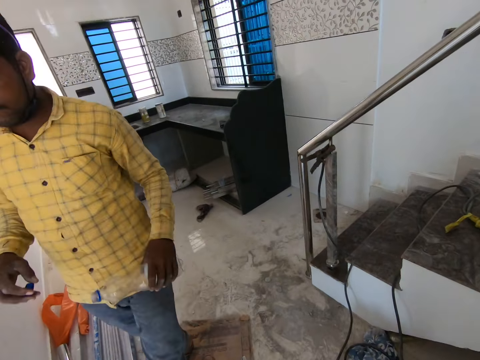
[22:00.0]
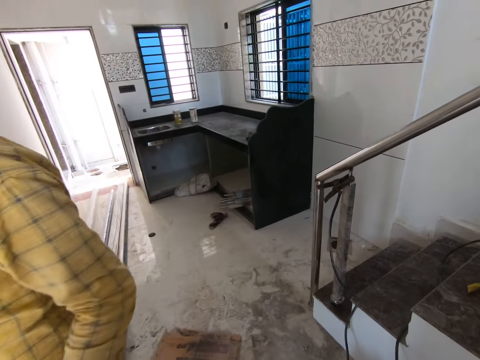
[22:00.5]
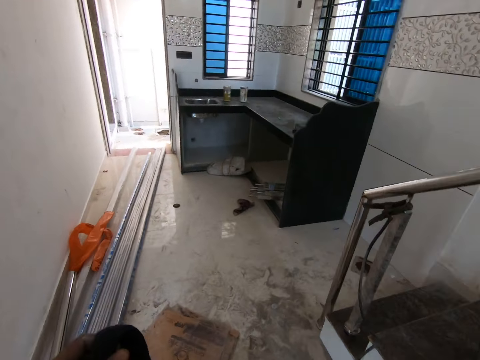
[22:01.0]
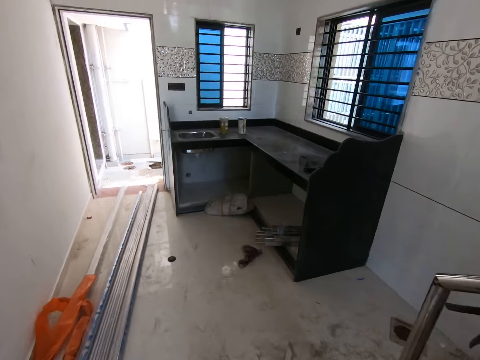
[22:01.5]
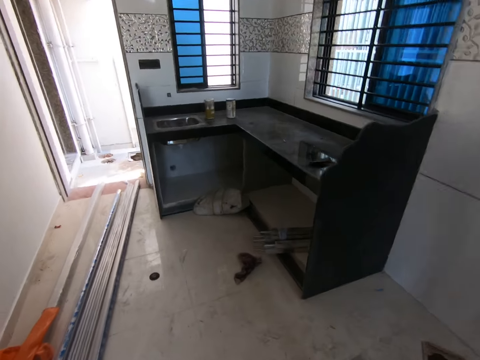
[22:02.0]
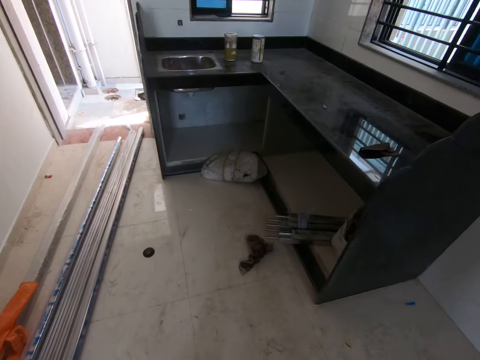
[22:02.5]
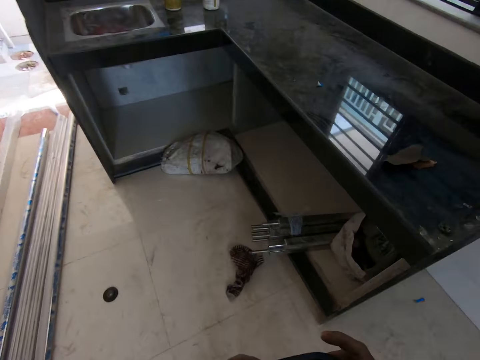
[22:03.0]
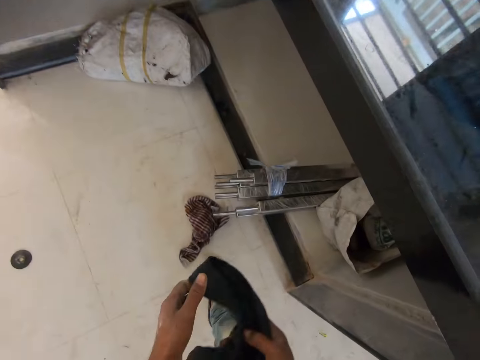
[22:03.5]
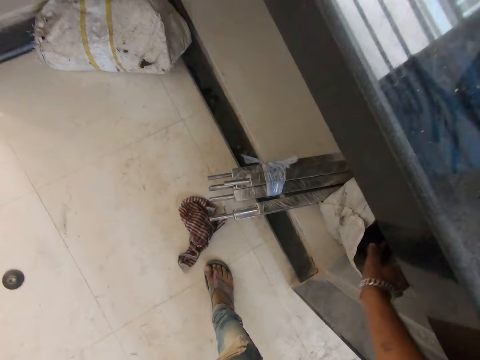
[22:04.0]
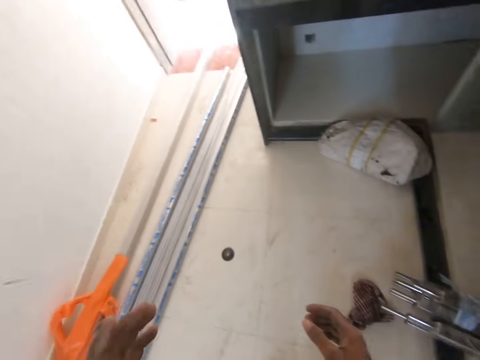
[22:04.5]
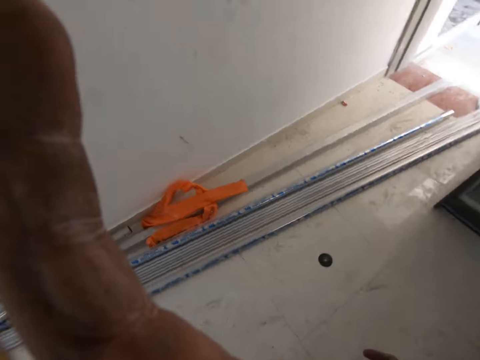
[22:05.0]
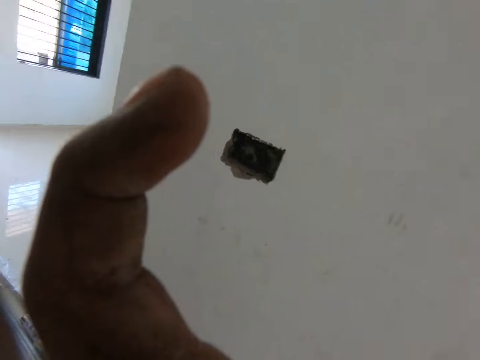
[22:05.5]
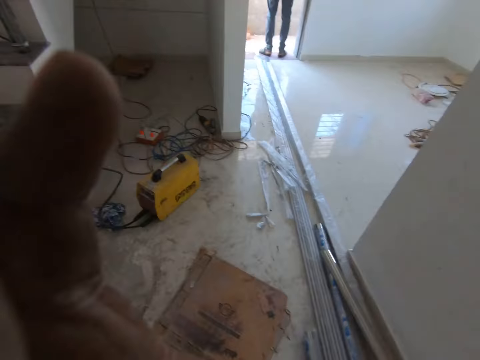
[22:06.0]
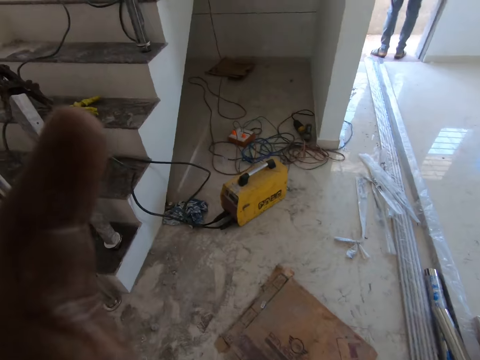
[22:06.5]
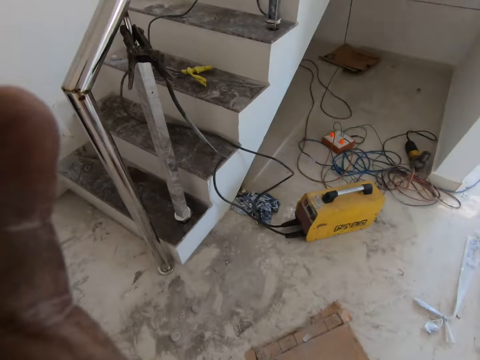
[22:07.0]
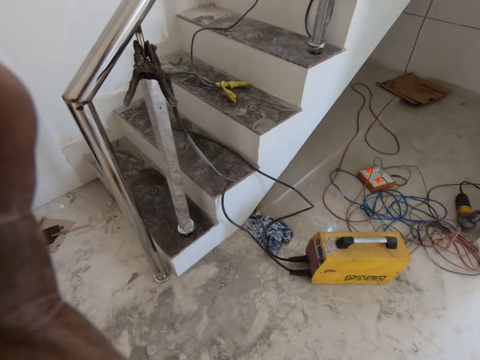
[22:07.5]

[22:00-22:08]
A man moves around the room. The camera wearer walks around the house. They fold something. They put the cloth in the bag. They adjust the camera.
